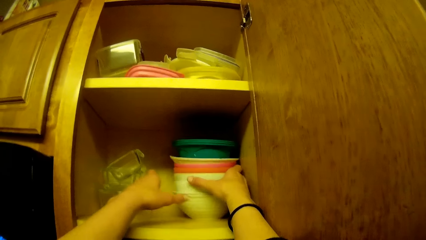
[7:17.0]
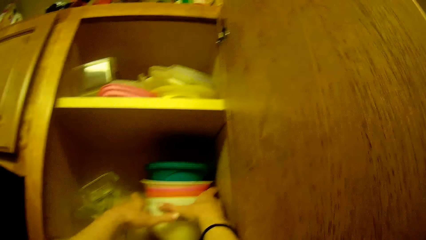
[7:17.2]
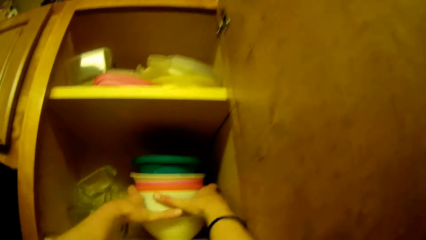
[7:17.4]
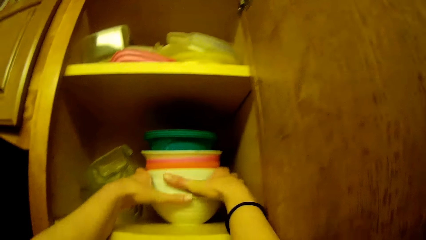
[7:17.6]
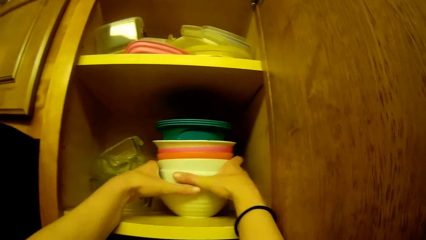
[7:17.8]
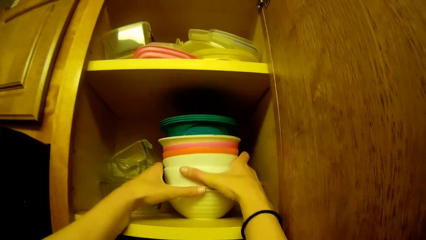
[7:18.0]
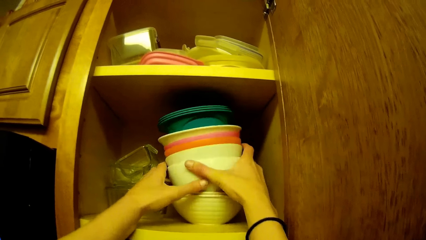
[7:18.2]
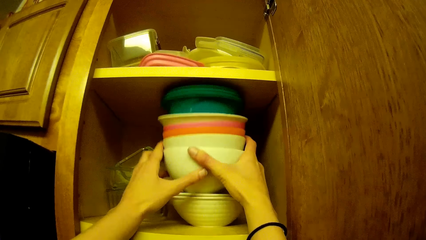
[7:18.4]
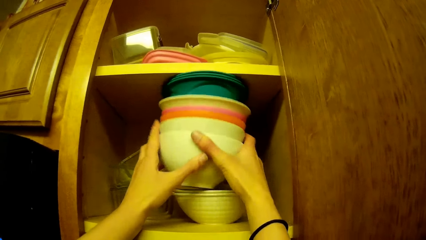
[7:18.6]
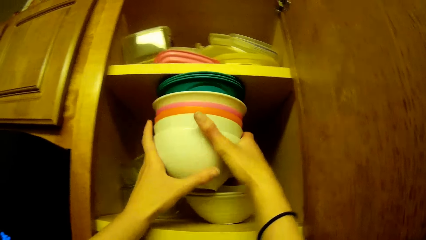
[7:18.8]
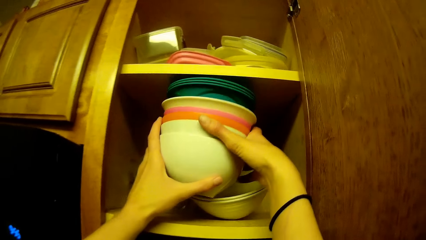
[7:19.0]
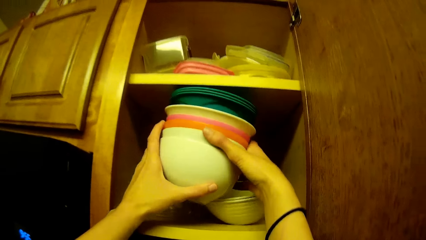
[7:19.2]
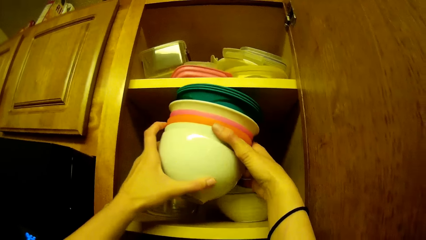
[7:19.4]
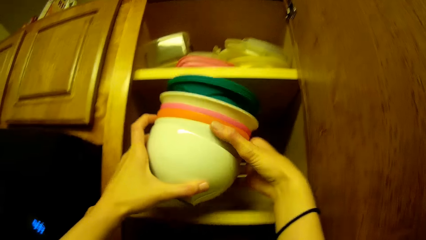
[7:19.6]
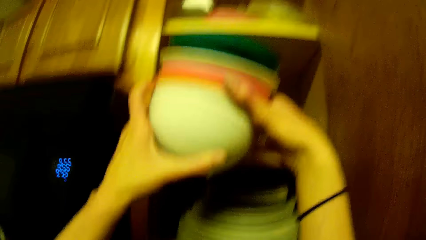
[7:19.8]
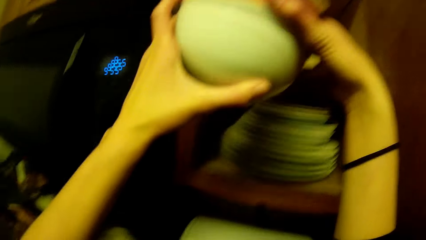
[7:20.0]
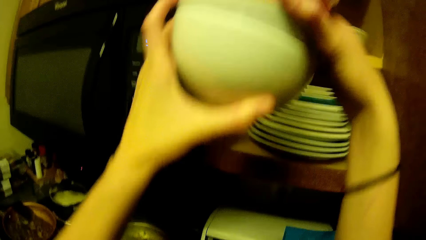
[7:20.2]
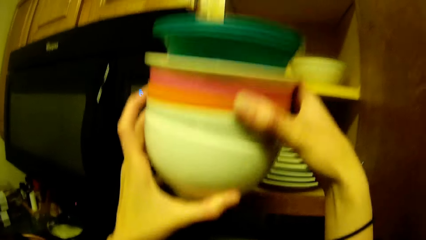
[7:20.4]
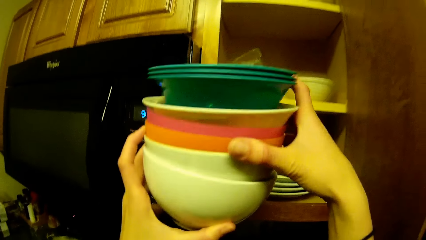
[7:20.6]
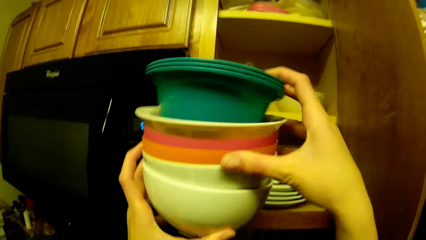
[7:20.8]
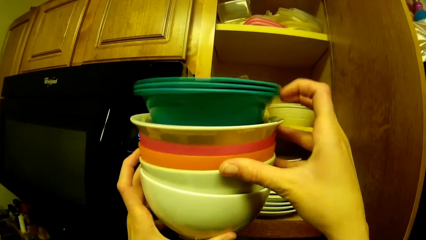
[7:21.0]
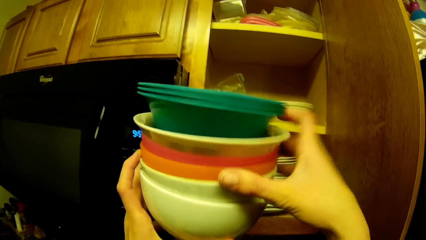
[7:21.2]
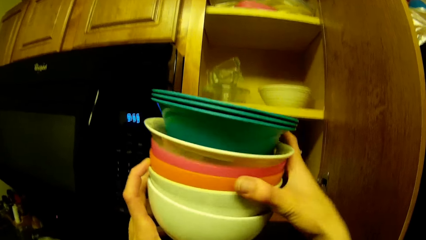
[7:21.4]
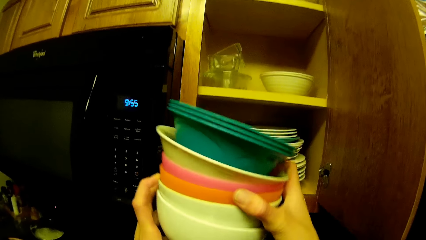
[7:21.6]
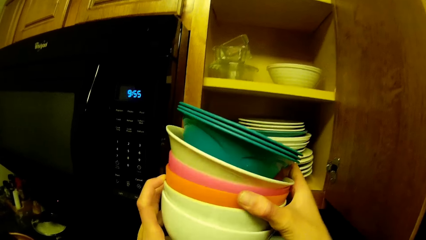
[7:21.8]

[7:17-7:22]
The camera wearer stretches hands. They remove the bowls from the cabinet.

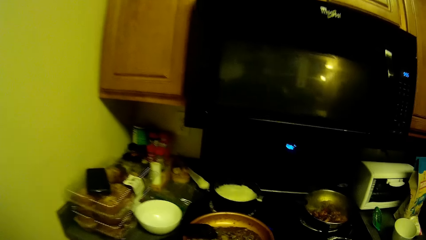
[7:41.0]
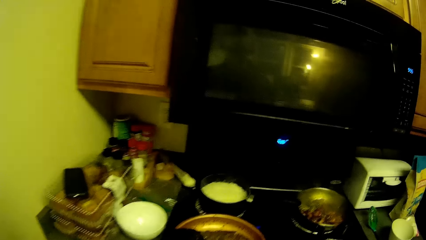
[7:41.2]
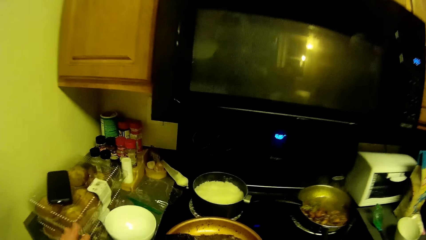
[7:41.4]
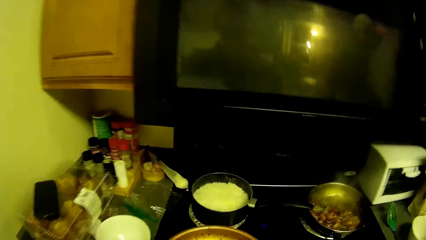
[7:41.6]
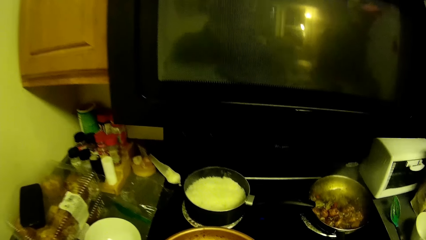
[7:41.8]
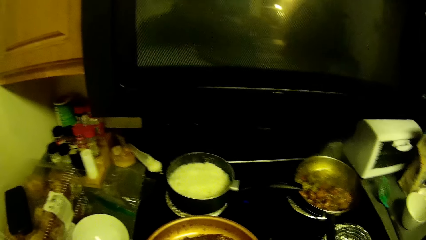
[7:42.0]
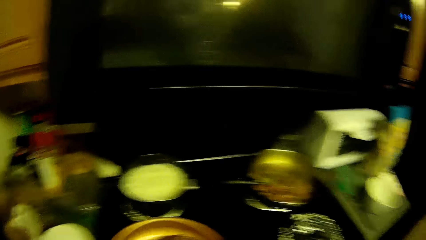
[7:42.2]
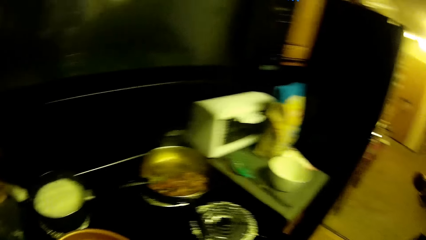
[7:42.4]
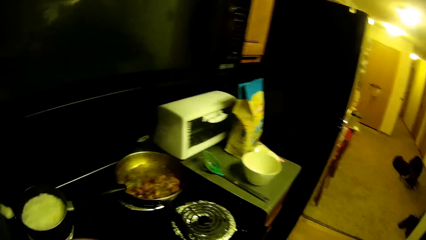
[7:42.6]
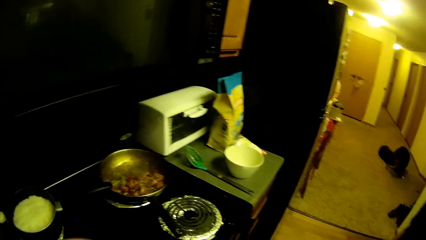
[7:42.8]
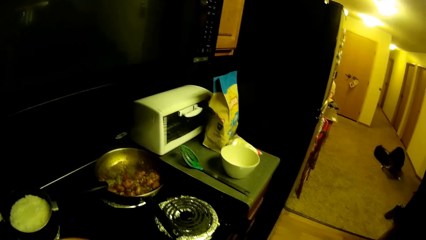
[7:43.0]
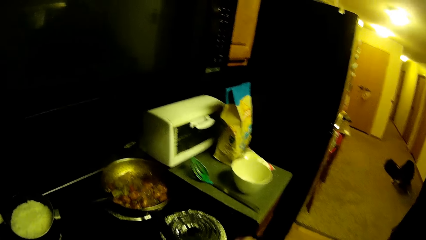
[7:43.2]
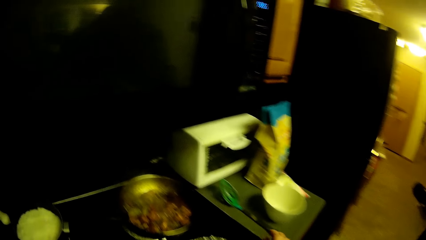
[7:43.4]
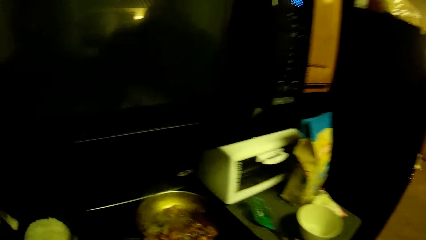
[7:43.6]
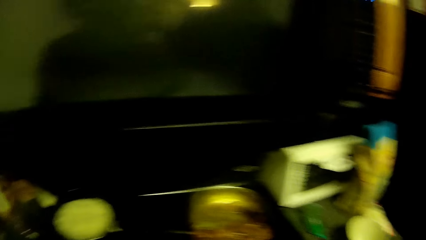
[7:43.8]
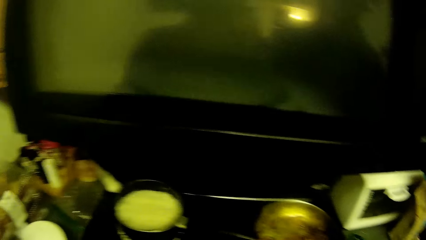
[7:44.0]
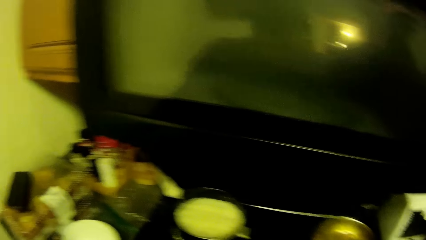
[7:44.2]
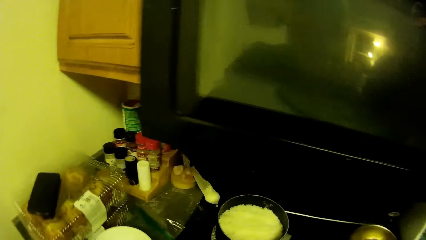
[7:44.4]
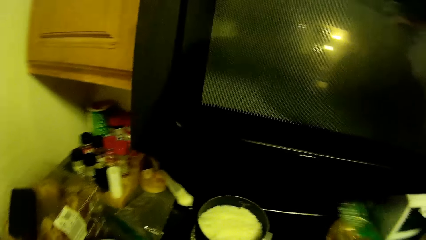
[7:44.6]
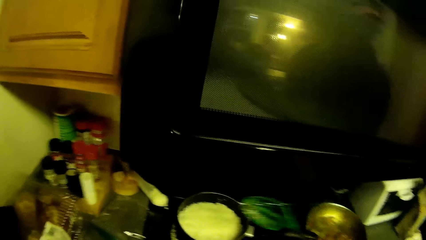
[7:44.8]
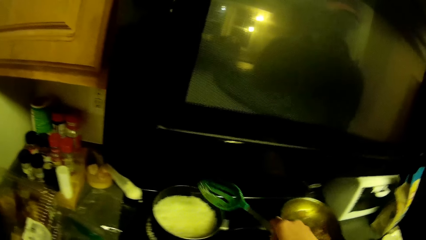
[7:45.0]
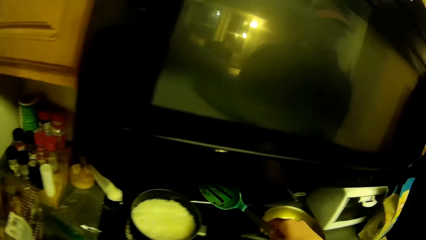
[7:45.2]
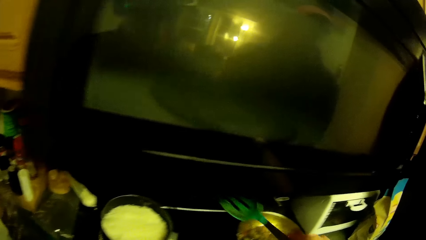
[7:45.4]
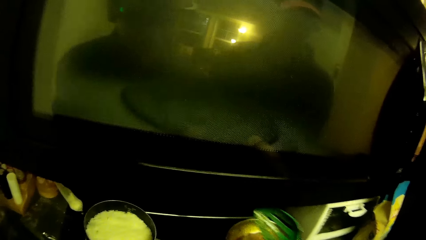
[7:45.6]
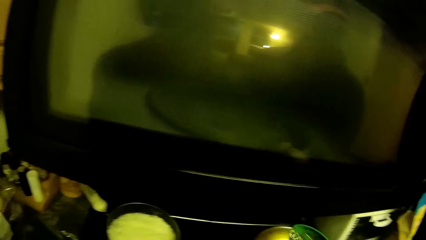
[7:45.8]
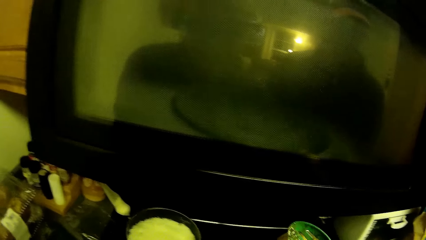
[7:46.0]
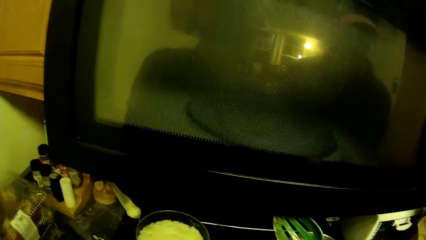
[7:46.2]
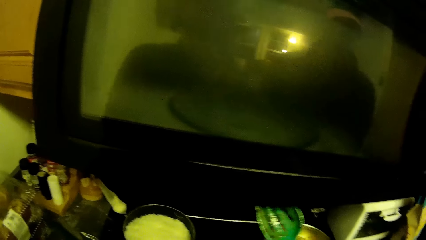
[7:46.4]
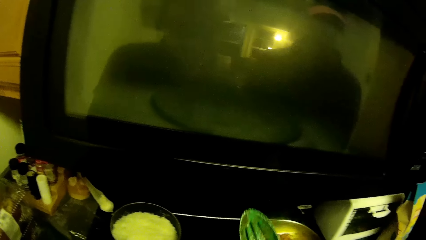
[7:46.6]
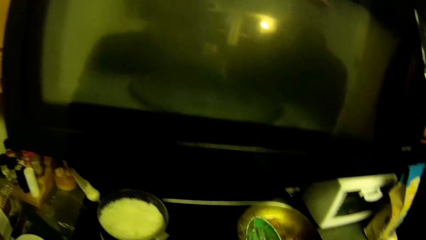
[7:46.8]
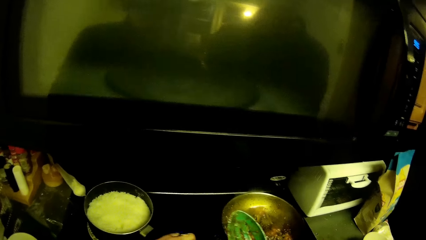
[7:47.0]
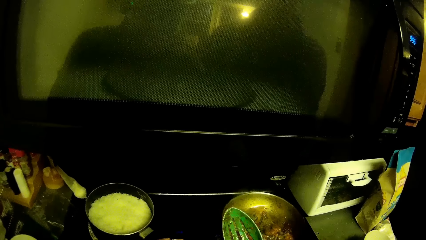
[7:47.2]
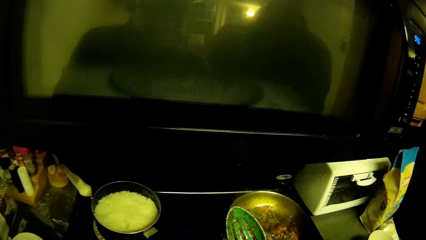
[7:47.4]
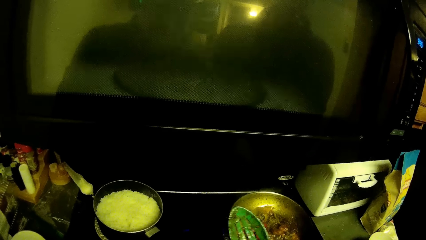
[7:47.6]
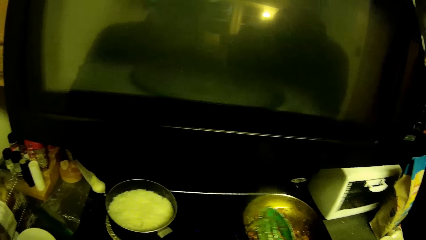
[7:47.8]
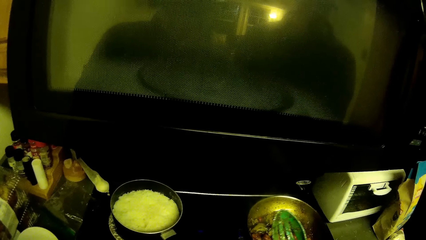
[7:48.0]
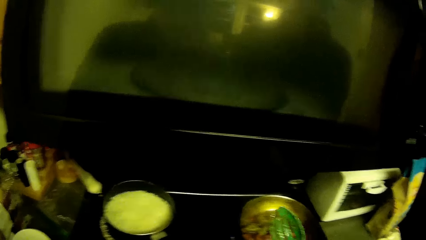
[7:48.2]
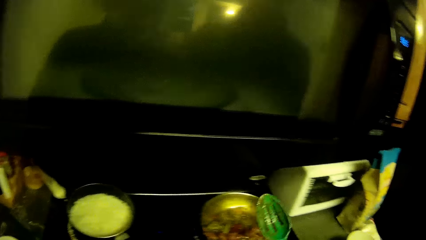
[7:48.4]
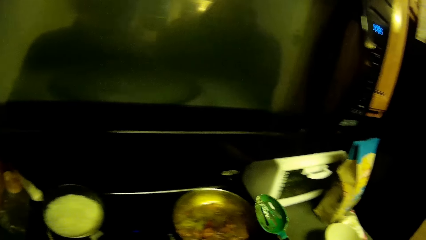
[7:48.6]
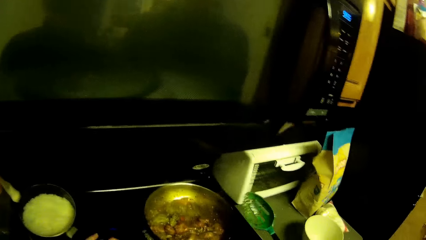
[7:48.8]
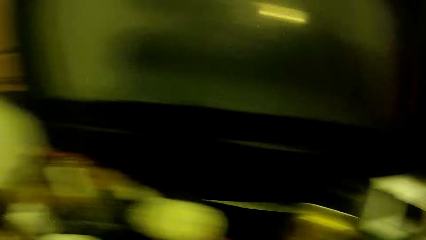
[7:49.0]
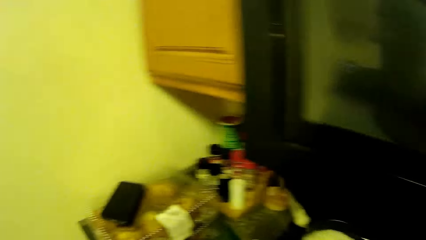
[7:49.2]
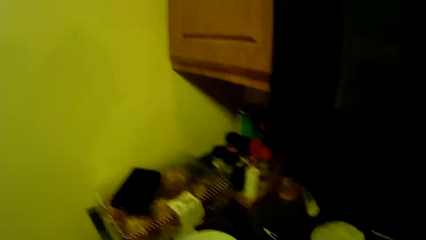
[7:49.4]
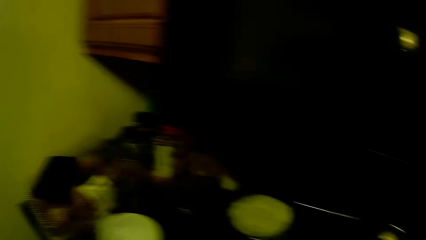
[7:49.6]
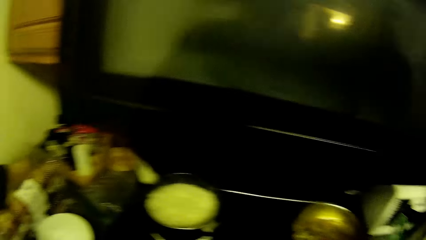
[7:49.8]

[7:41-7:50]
The camera wearer looks at a phone. They look at the food in a pot. They pick a spoon from the counter. They hold the spoon.

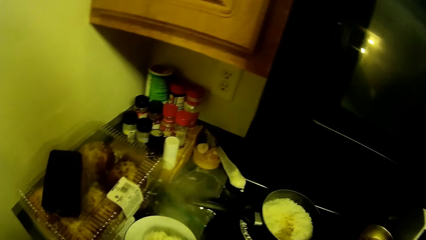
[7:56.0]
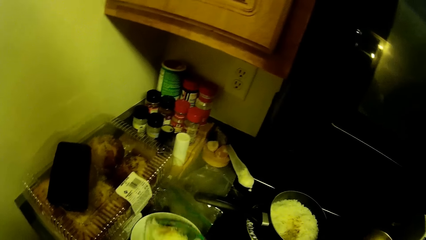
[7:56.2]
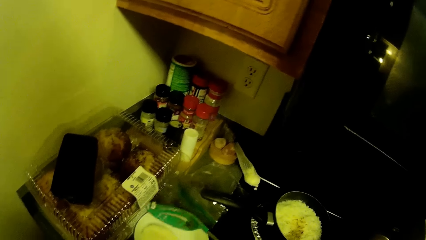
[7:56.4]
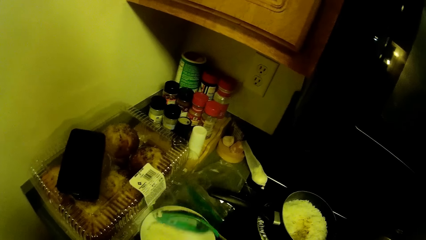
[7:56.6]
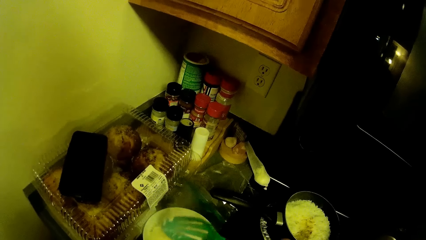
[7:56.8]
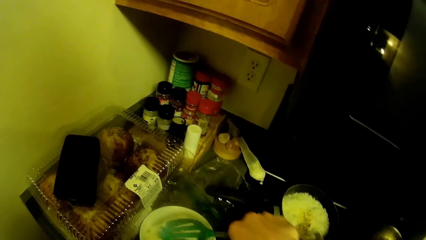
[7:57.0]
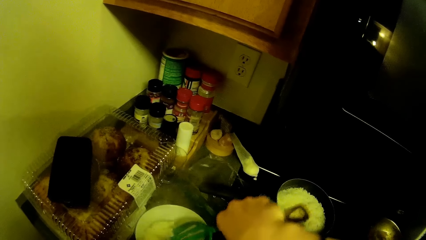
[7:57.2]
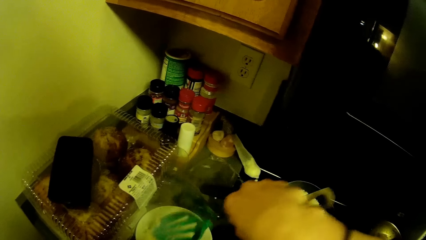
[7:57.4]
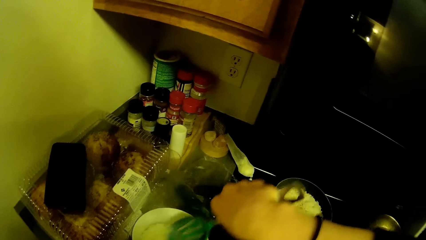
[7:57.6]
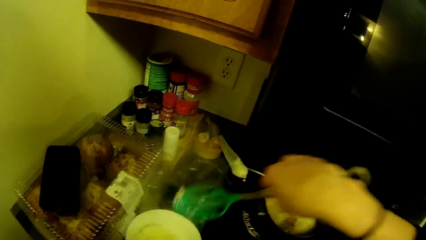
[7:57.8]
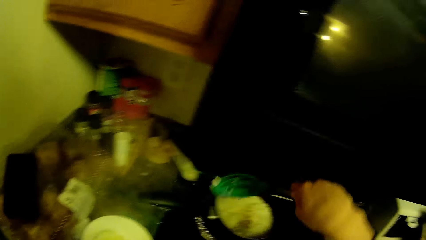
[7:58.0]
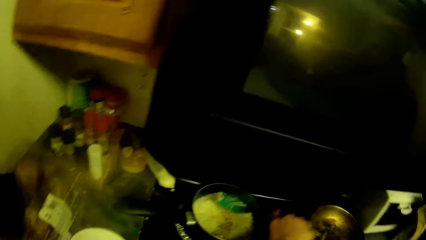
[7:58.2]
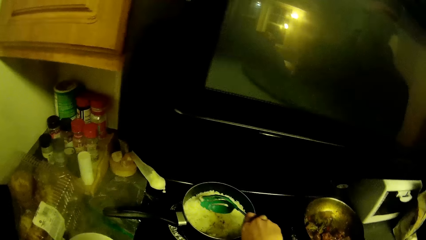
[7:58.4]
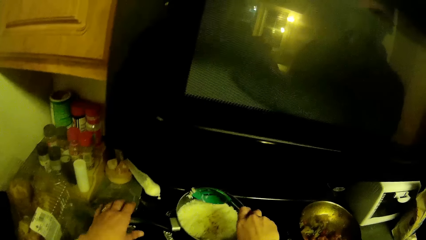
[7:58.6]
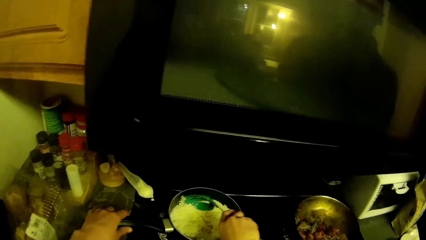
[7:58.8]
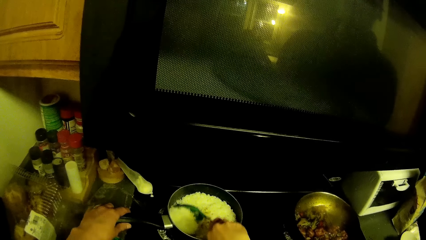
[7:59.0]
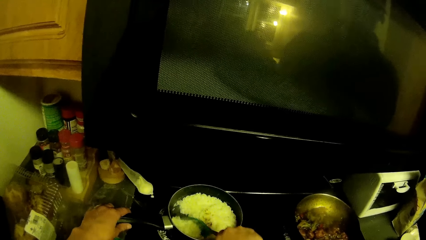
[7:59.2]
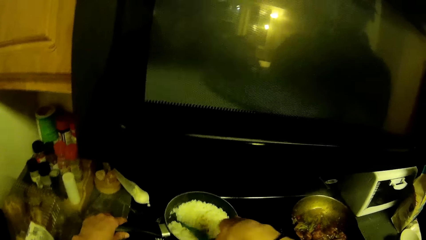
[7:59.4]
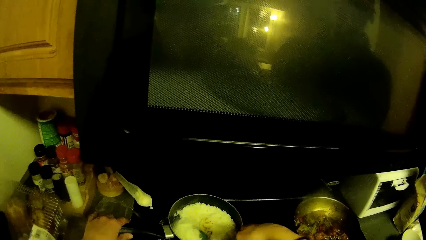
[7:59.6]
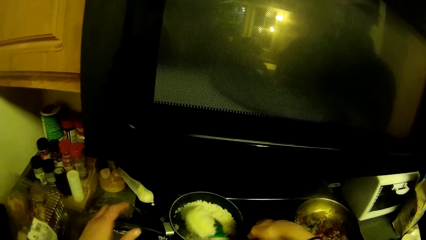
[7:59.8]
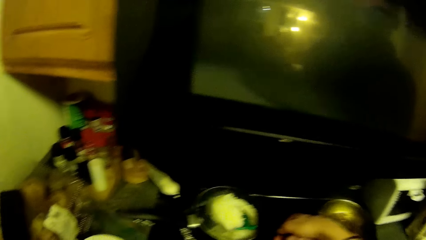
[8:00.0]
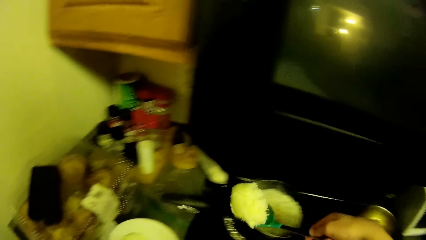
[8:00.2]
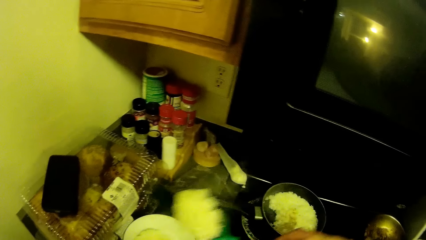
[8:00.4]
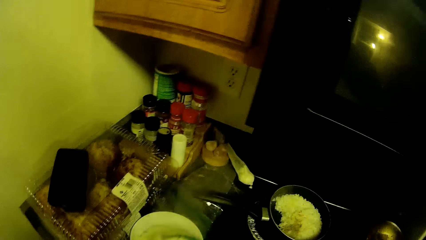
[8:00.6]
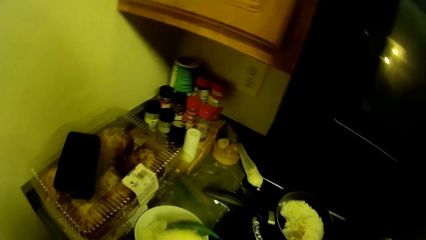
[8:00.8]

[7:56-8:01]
The camera wearer puts the rice in a bowl. They scoop the rice from the pot with a spoon.
